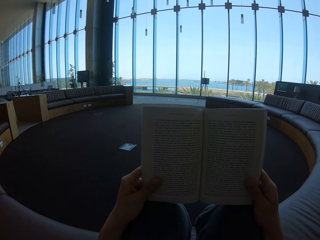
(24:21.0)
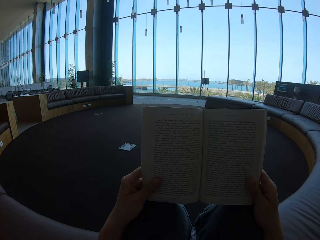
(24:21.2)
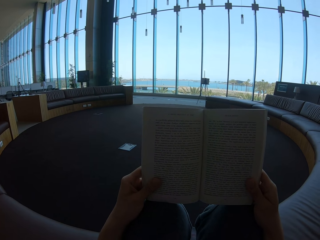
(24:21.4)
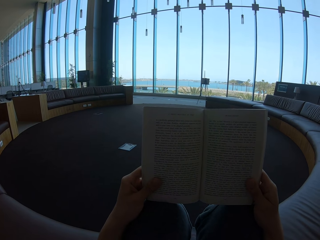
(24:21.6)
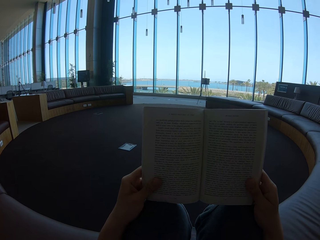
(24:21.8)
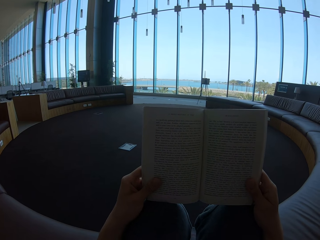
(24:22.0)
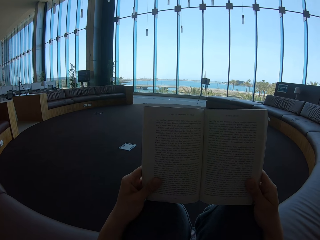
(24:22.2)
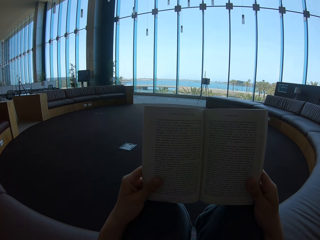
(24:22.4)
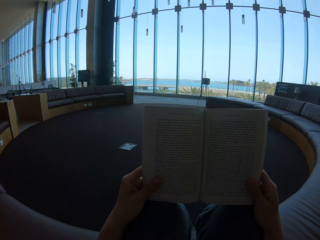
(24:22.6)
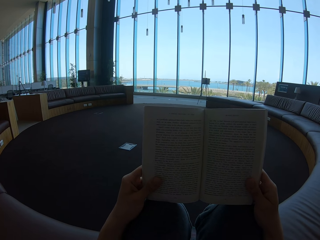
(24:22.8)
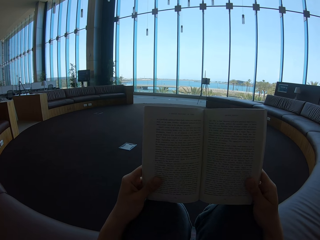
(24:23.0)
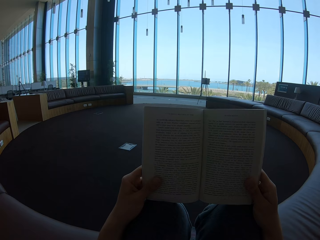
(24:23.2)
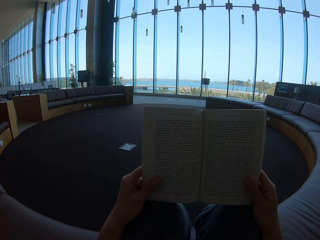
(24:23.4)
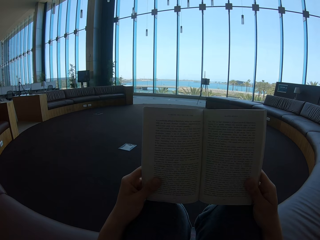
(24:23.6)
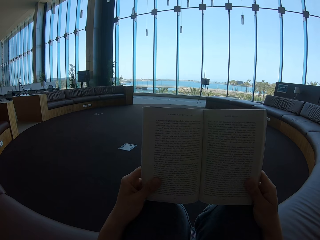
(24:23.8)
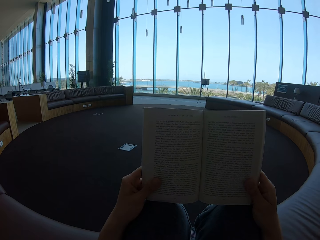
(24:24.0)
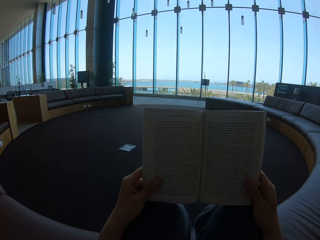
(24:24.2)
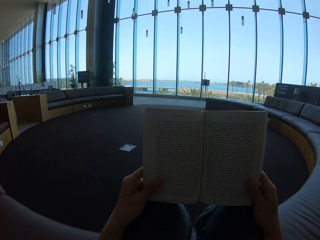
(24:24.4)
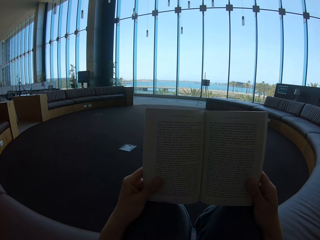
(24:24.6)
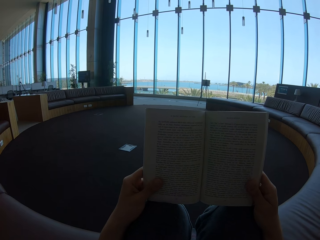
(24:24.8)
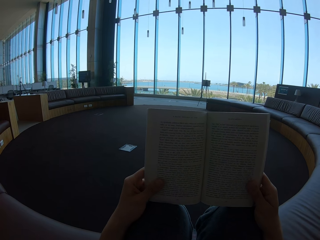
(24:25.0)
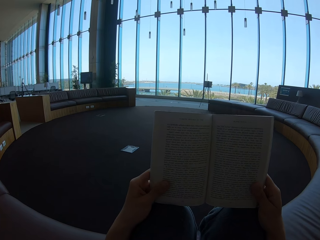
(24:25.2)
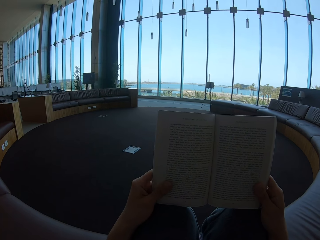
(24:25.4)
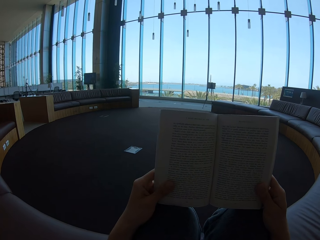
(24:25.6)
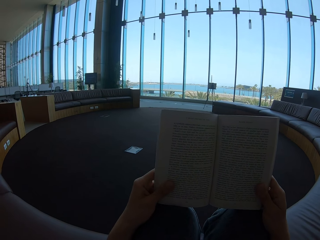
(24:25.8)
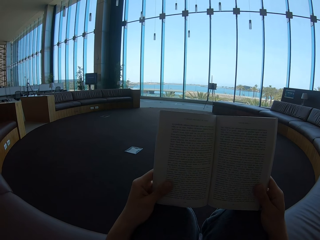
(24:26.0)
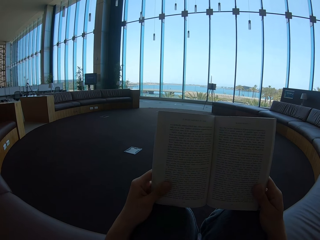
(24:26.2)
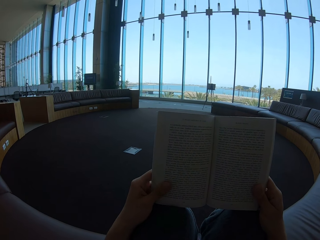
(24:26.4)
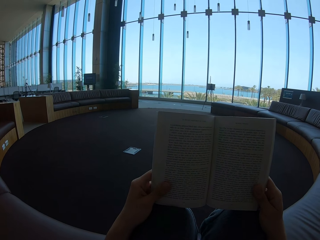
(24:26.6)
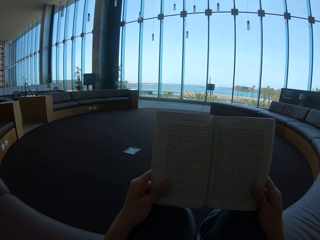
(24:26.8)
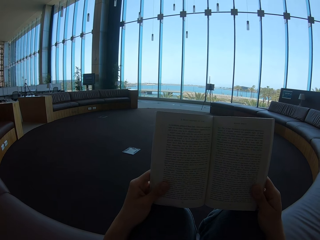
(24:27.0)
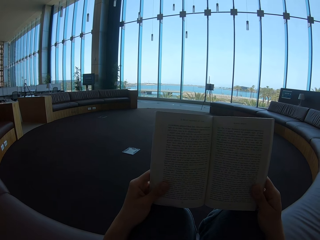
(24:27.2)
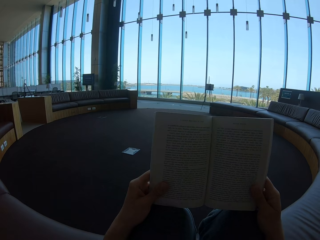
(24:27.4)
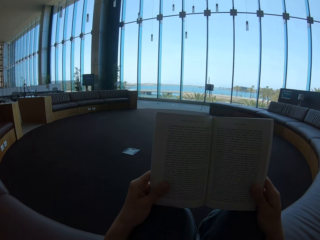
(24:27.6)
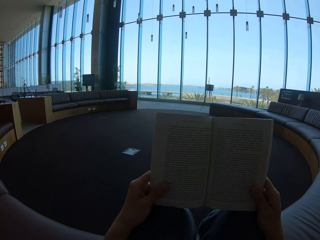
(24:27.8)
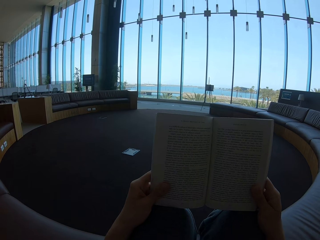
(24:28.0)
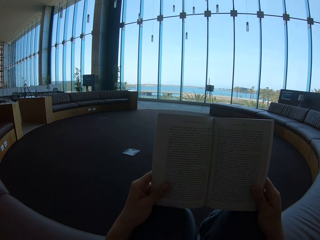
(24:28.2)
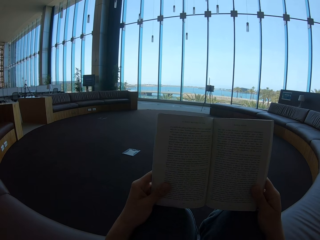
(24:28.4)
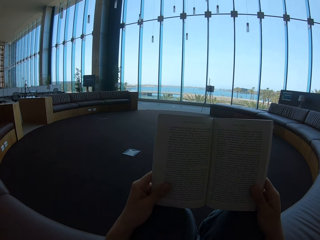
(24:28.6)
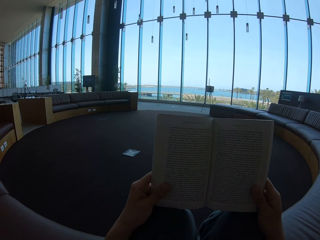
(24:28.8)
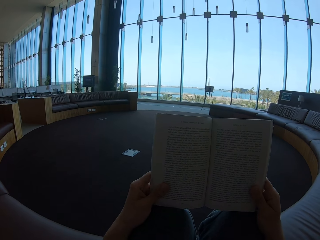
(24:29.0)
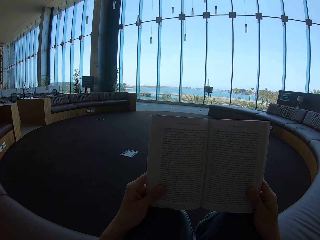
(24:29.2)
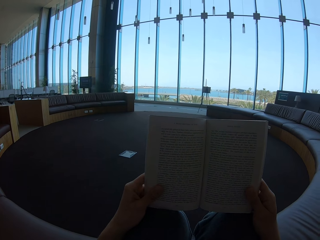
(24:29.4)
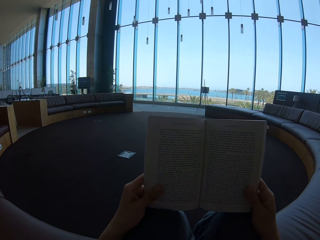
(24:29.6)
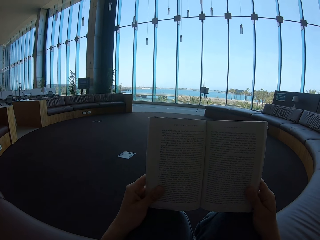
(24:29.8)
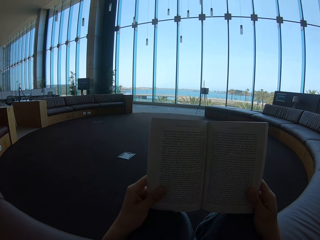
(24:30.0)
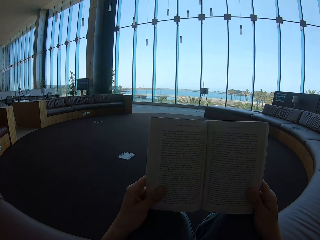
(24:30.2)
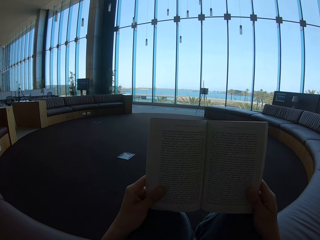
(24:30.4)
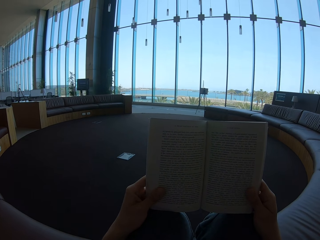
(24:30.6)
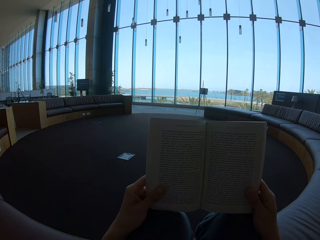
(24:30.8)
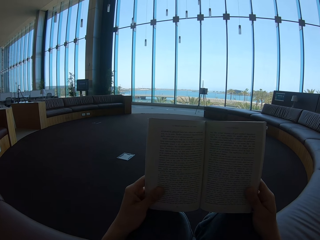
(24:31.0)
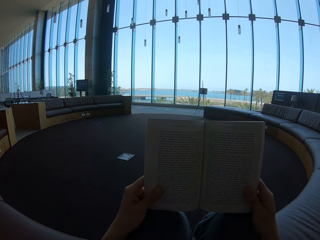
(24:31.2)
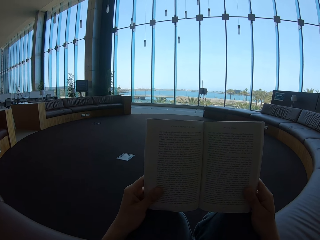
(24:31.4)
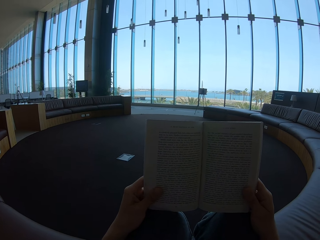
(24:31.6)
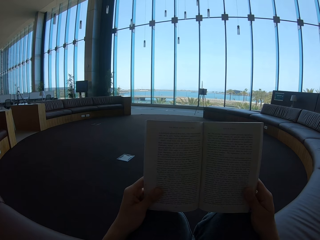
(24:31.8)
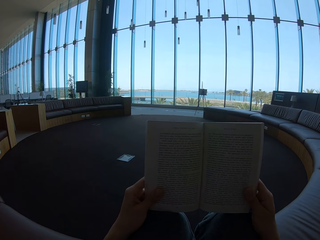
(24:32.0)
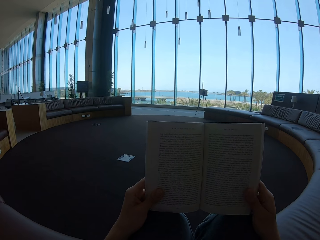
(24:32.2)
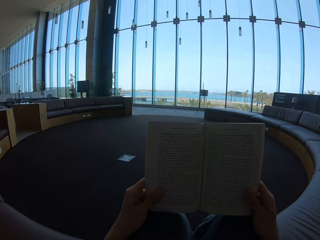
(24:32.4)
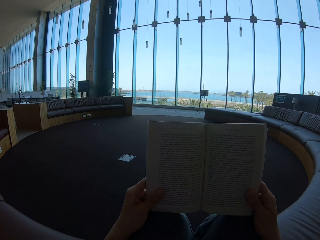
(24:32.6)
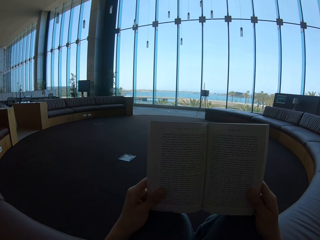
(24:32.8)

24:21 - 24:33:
The camera wearer holds the story book.

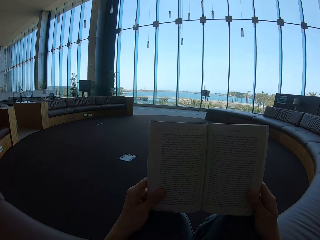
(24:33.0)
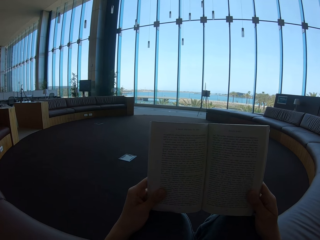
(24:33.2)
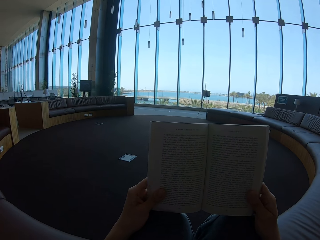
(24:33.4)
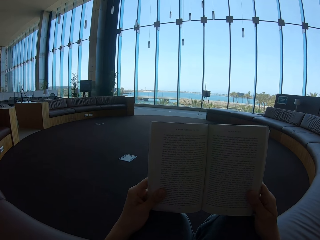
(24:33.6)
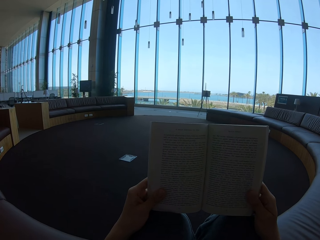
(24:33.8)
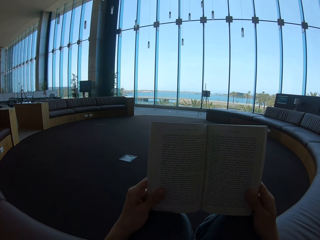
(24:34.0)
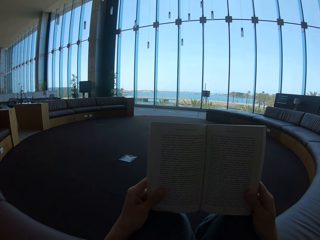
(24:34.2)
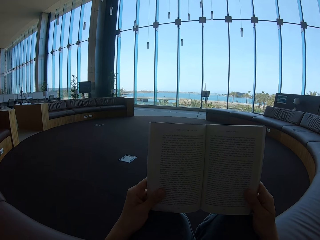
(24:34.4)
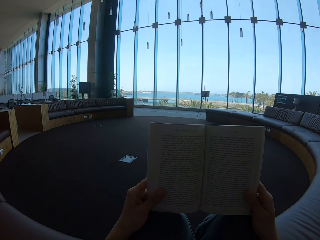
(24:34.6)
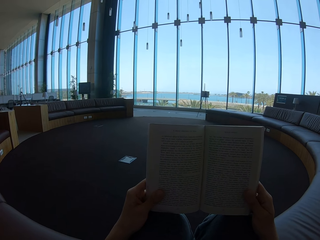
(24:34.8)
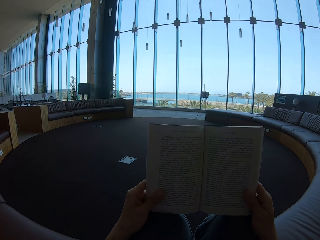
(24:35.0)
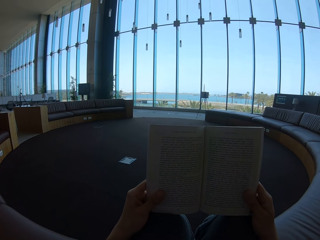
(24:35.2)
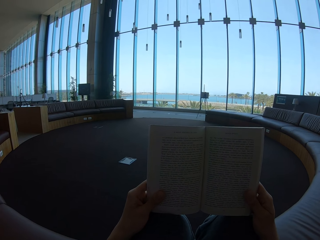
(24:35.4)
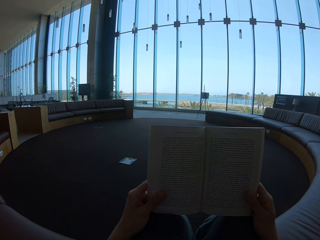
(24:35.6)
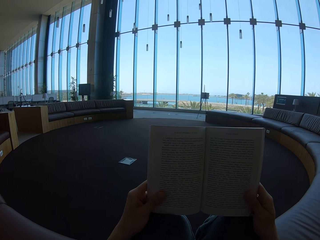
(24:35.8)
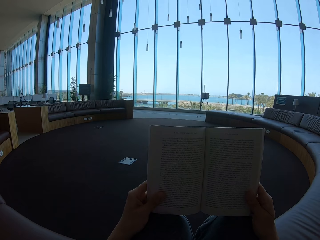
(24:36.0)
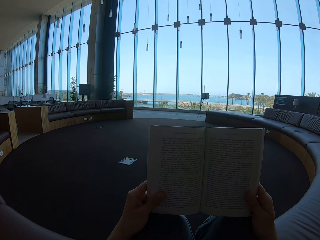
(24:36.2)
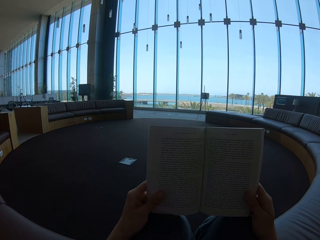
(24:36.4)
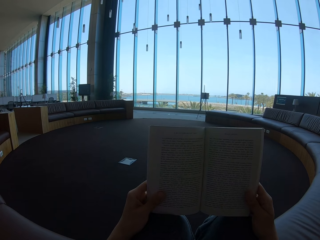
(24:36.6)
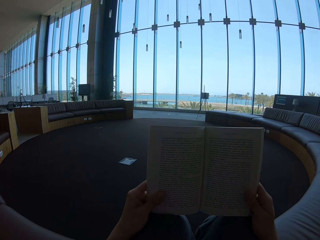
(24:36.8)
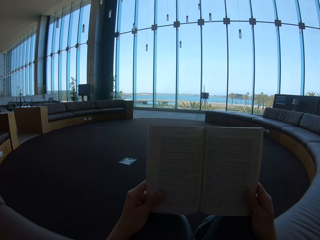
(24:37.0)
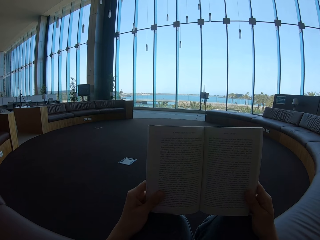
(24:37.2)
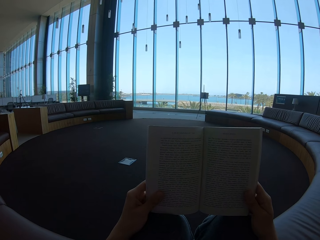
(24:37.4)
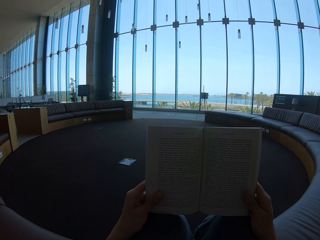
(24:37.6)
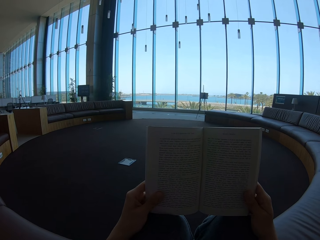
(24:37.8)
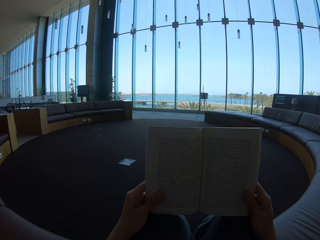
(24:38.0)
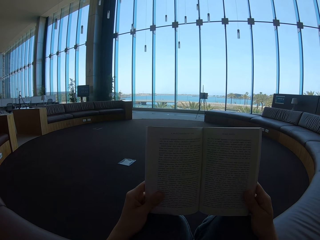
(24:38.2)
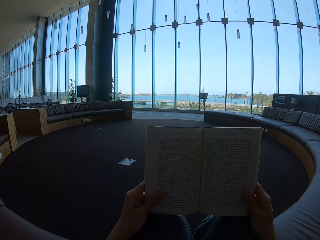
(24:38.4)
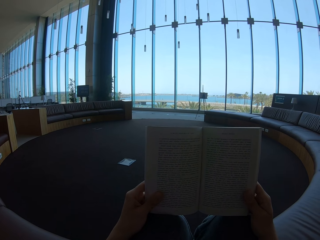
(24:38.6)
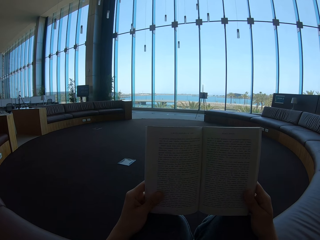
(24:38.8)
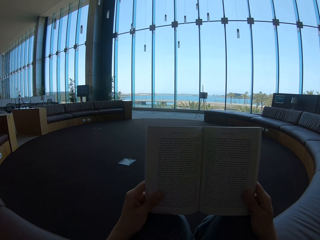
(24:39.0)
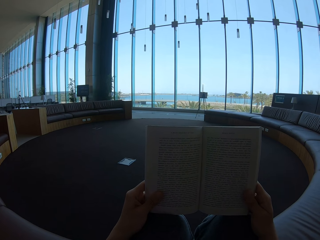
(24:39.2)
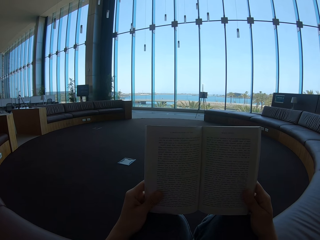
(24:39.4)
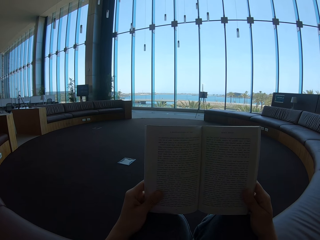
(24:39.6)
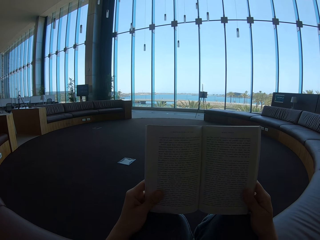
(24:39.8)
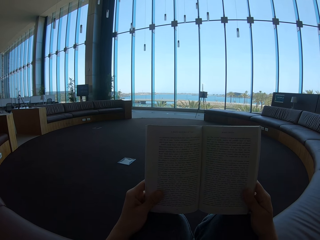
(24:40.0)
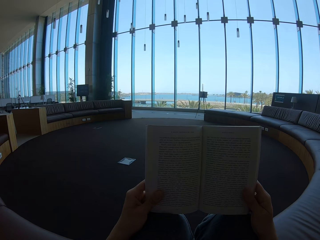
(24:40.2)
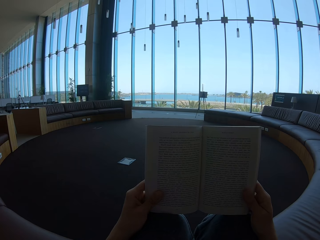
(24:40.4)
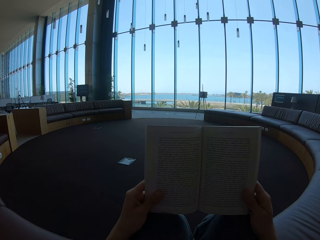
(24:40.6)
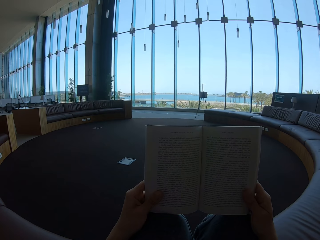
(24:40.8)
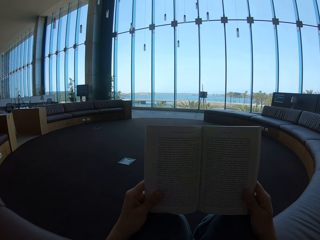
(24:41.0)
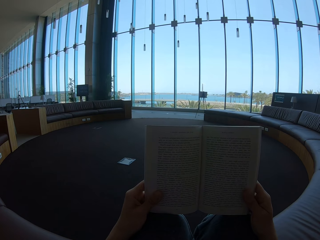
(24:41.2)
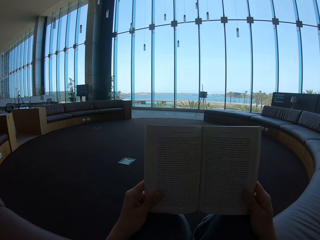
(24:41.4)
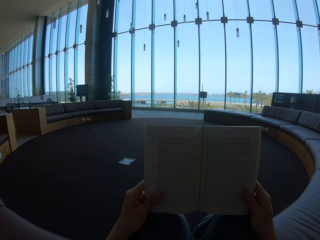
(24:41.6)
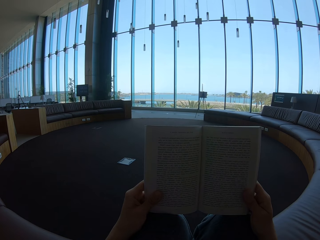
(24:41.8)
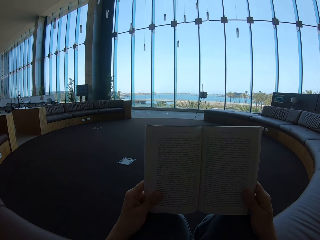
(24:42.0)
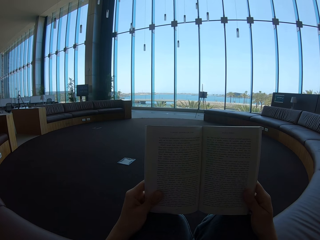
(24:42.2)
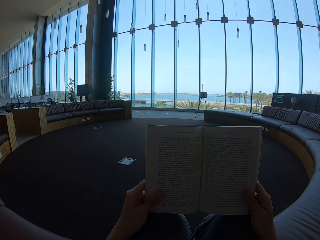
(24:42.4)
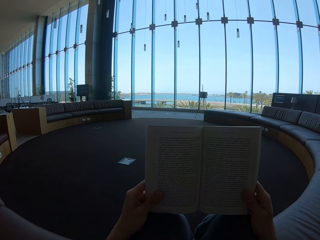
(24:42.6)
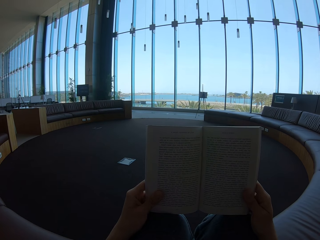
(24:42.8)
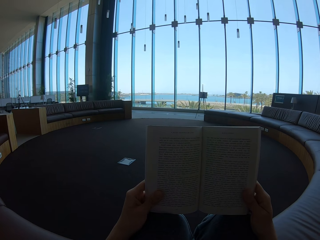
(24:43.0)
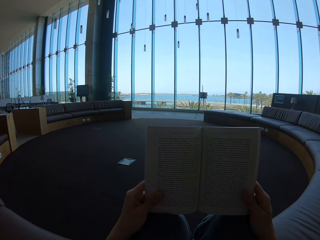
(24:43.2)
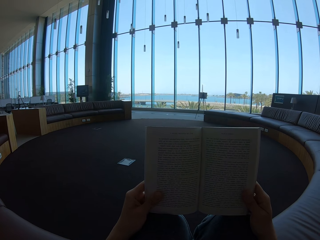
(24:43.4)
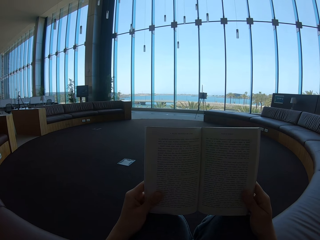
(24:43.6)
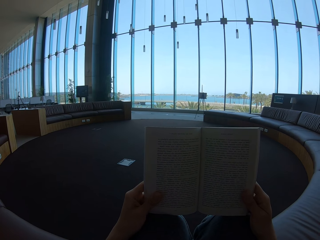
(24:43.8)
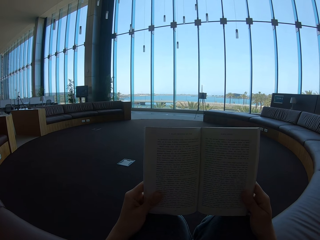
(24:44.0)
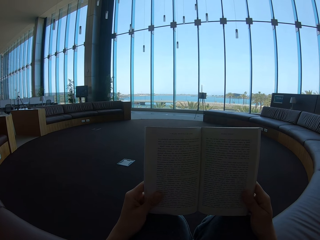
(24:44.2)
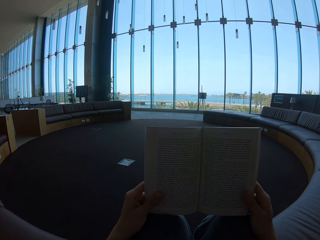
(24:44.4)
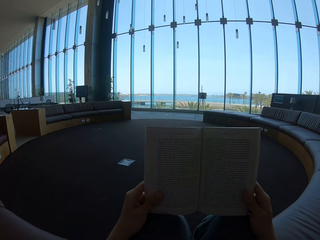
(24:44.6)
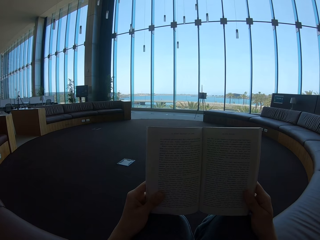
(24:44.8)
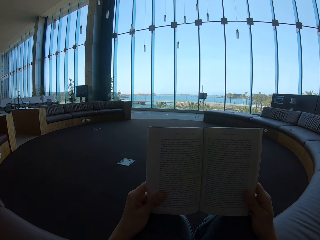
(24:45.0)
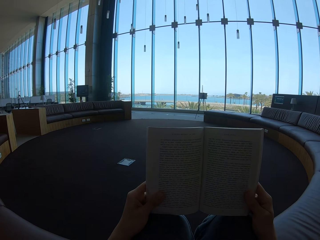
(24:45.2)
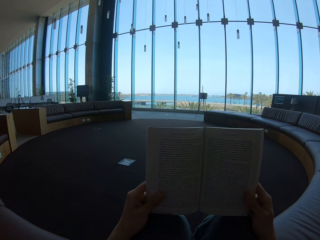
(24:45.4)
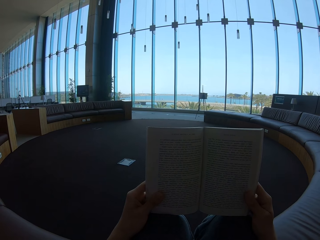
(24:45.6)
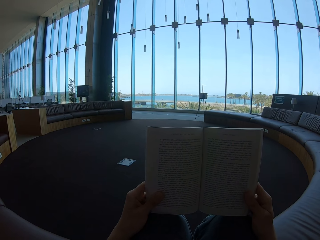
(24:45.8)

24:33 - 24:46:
The camera wearer reads the story book.
